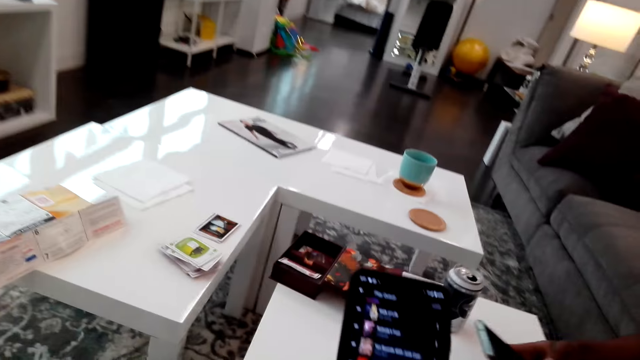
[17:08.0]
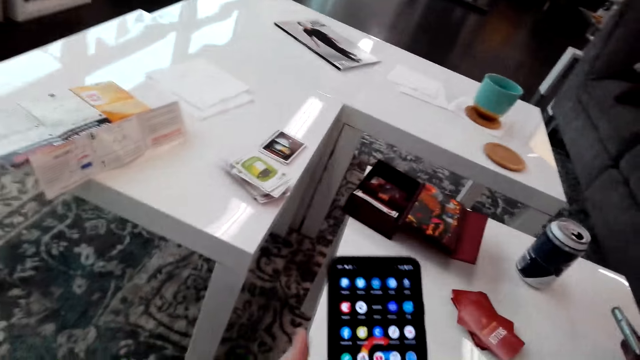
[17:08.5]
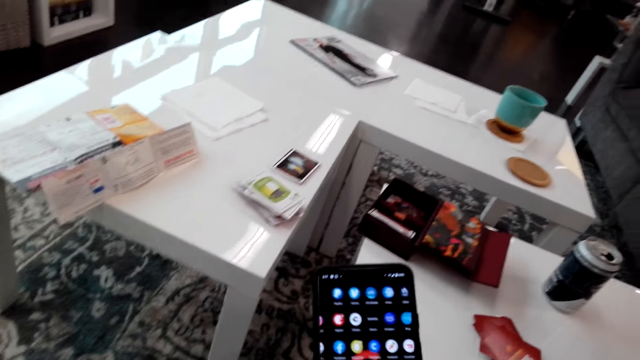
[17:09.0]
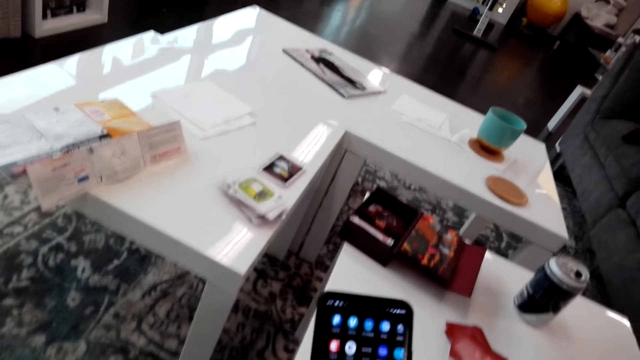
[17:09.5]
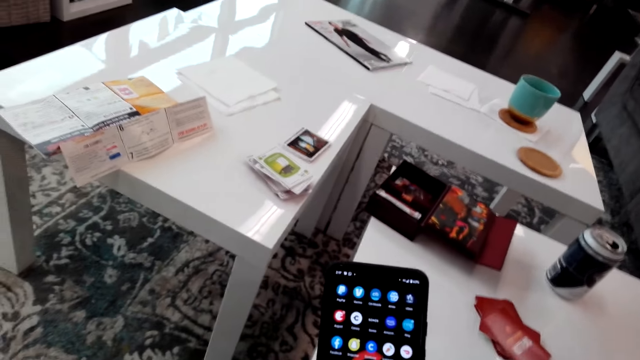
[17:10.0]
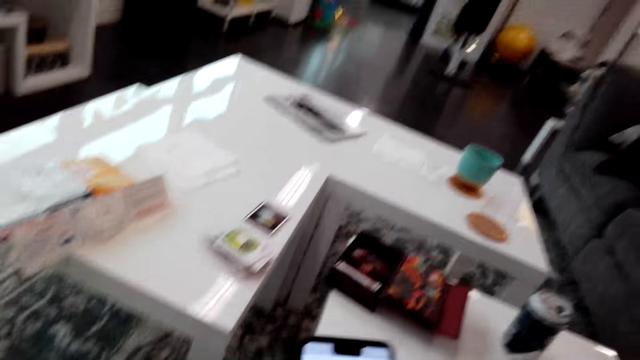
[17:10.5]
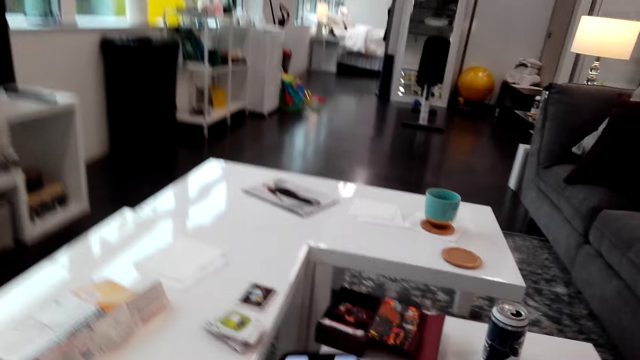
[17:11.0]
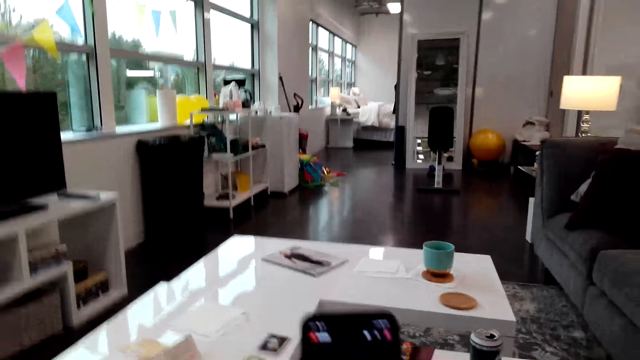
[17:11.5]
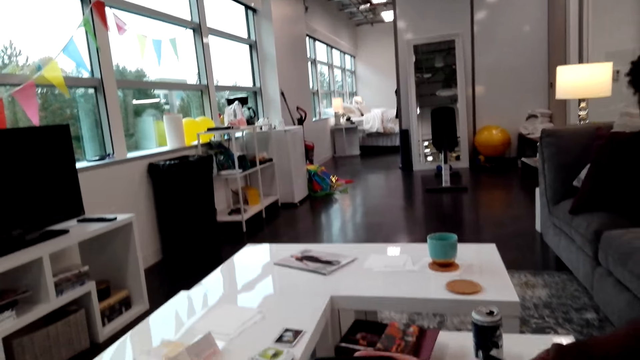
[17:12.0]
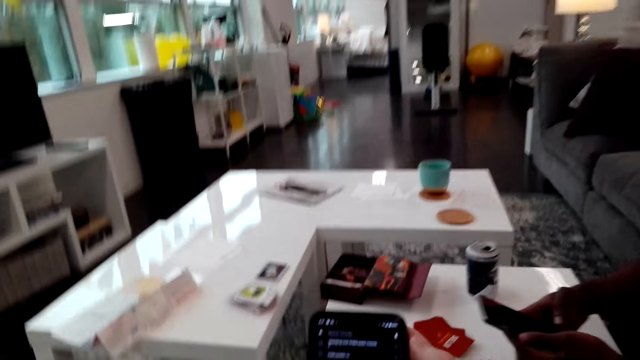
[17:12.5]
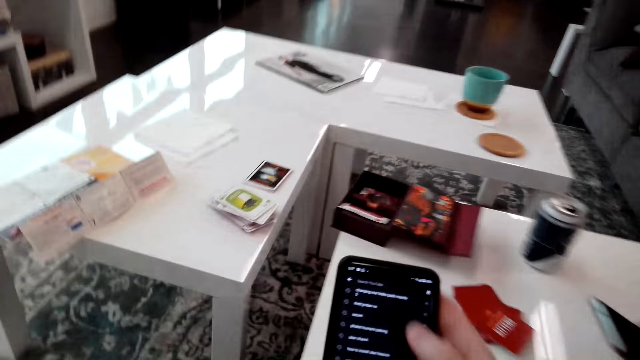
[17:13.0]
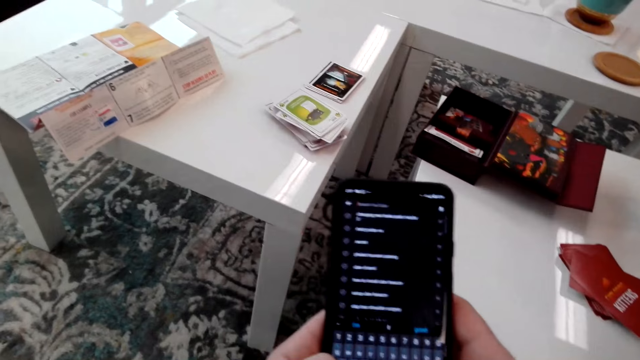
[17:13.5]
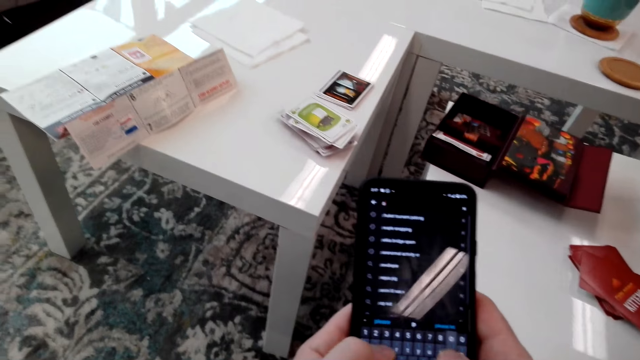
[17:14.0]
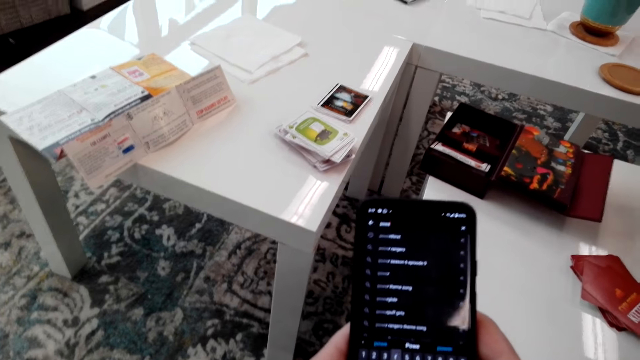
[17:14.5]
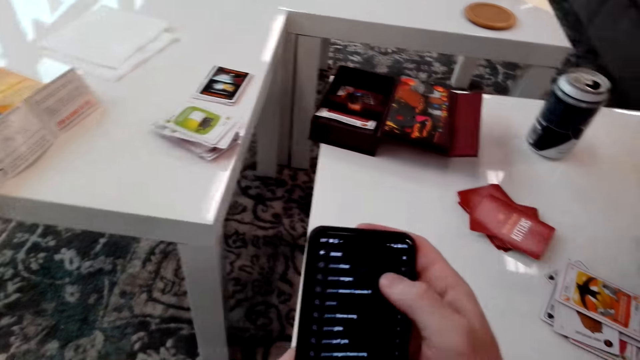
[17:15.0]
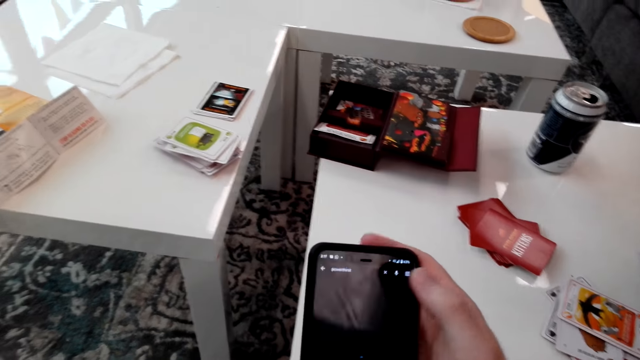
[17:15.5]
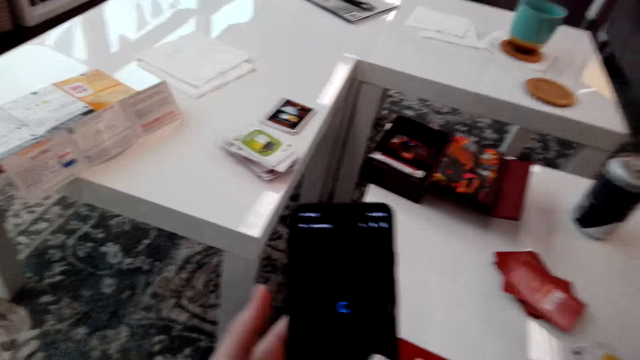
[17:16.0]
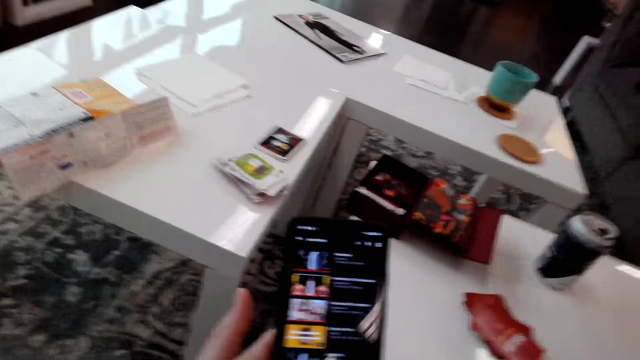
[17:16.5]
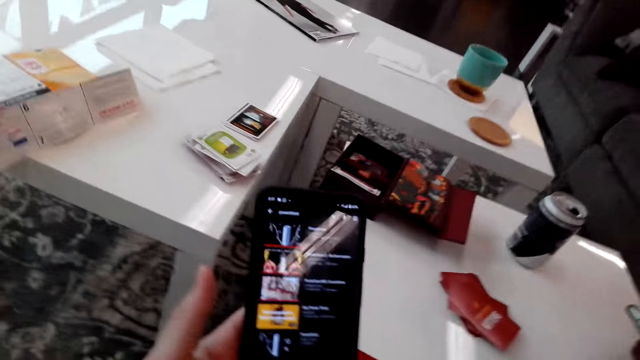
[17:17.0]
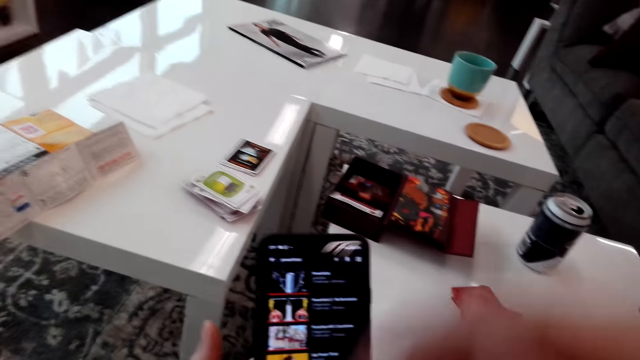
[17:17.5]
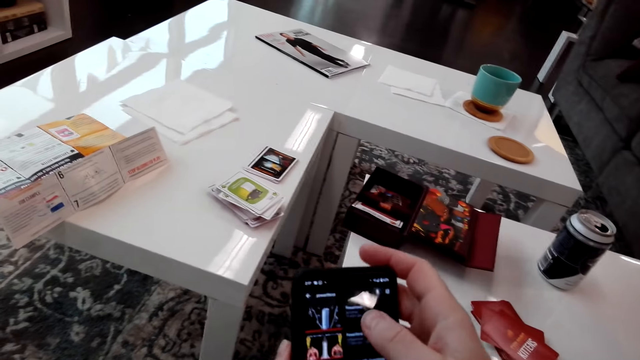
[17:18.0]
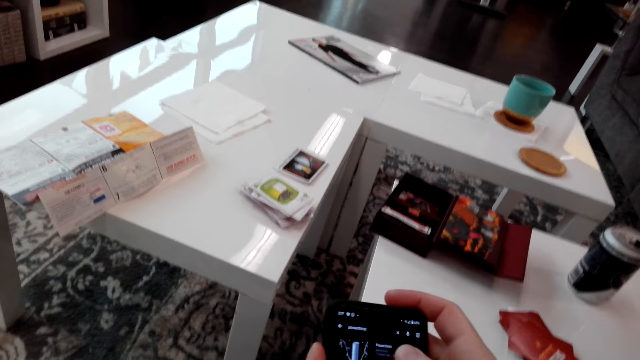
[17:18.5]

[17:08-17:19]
A man uses a phone.

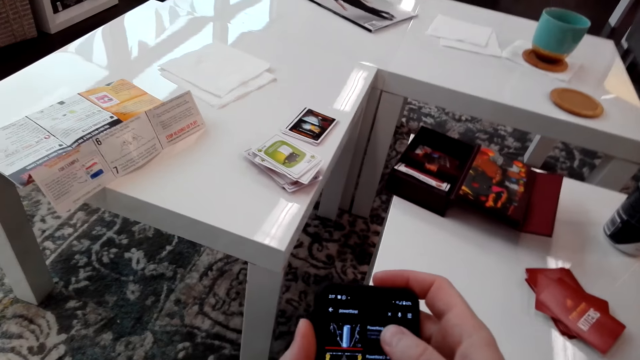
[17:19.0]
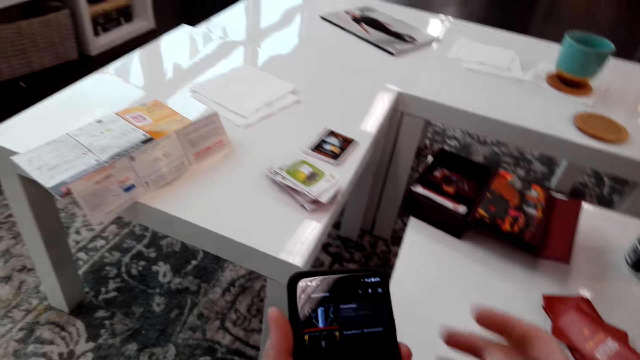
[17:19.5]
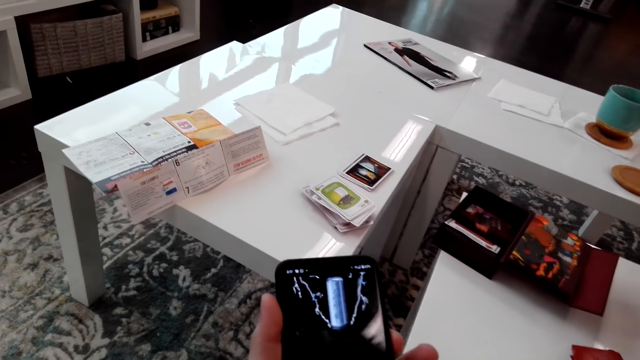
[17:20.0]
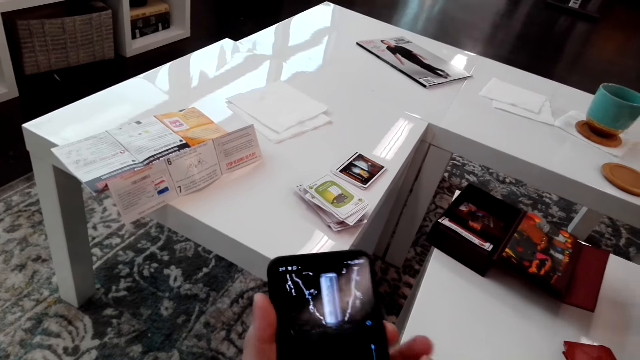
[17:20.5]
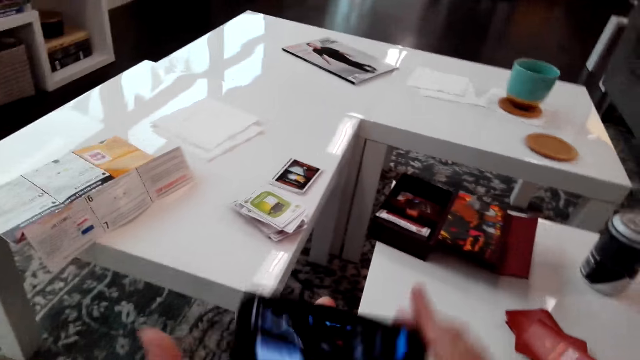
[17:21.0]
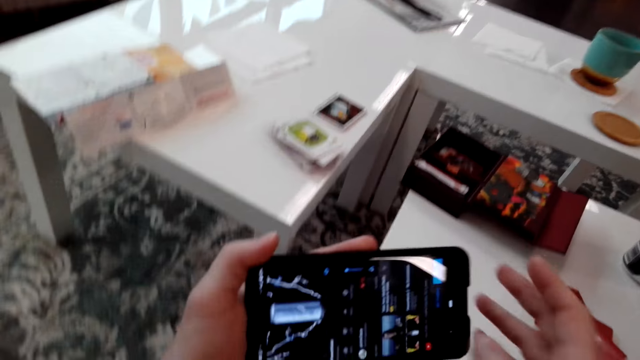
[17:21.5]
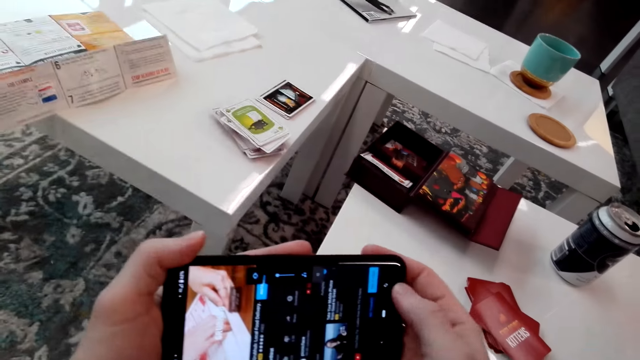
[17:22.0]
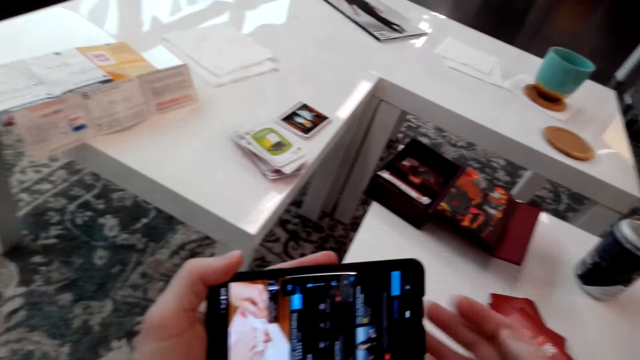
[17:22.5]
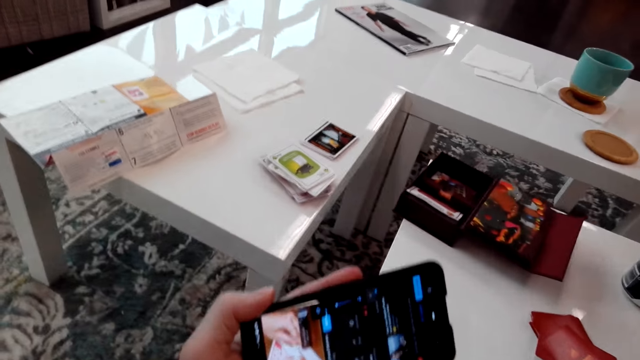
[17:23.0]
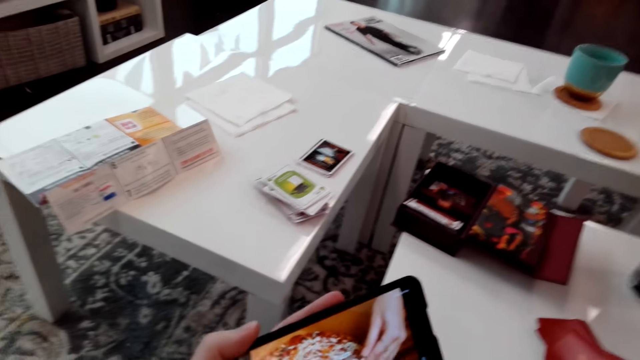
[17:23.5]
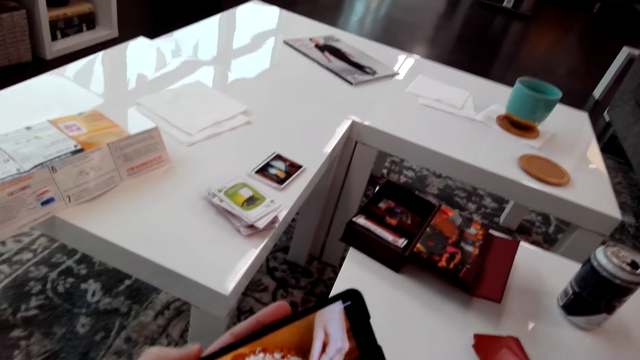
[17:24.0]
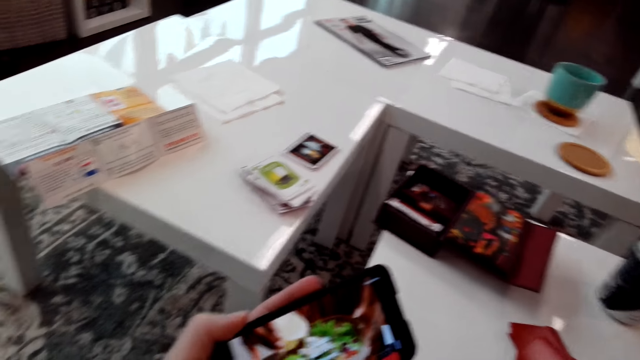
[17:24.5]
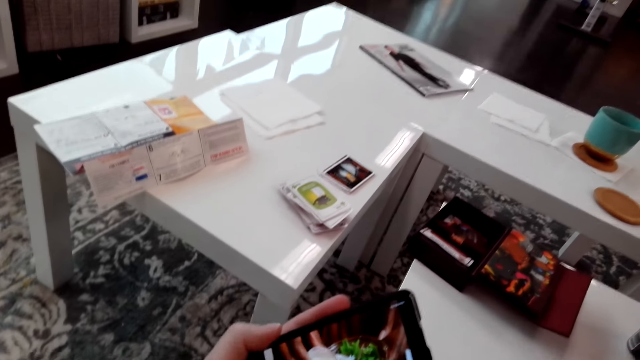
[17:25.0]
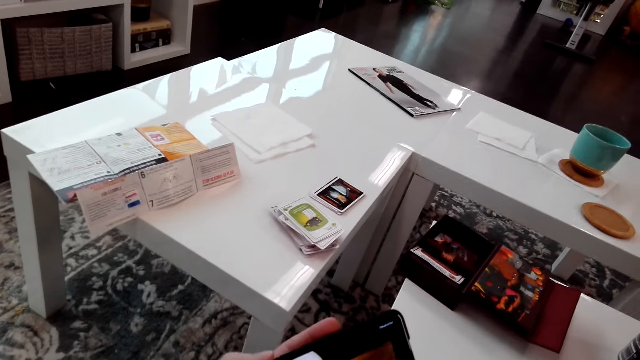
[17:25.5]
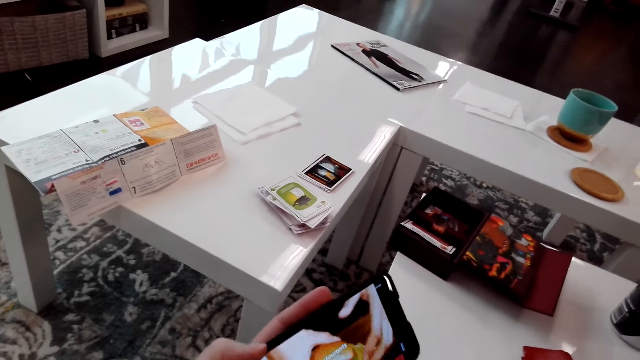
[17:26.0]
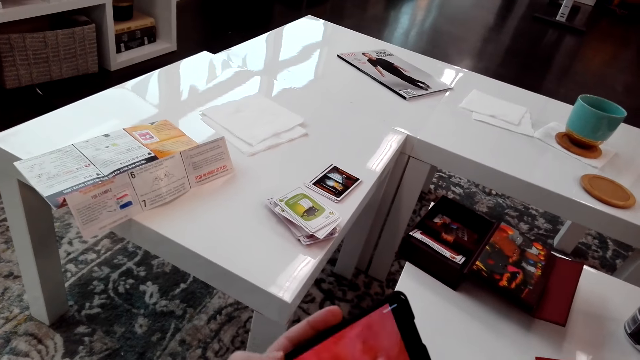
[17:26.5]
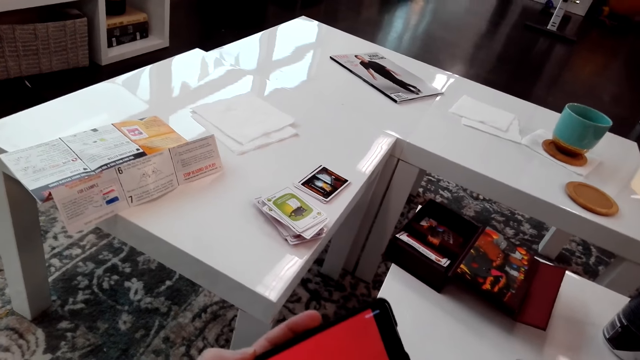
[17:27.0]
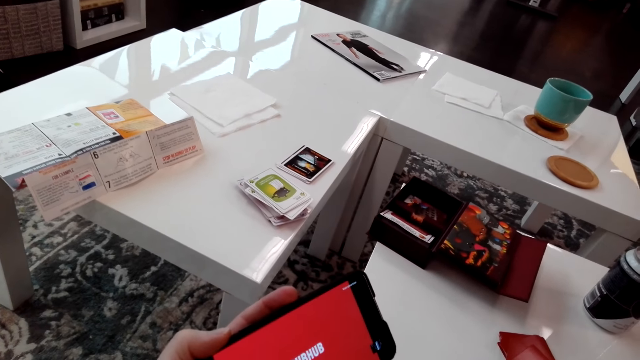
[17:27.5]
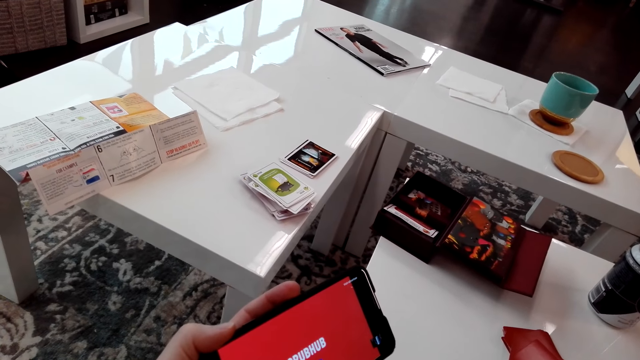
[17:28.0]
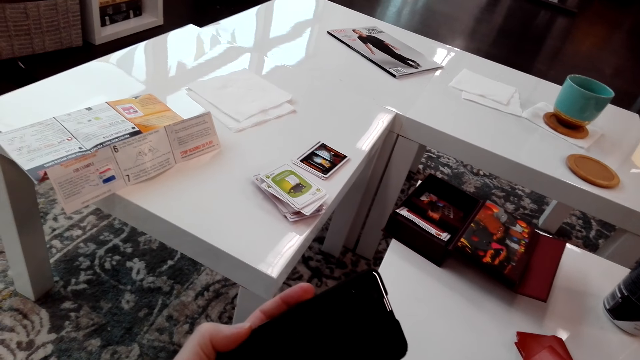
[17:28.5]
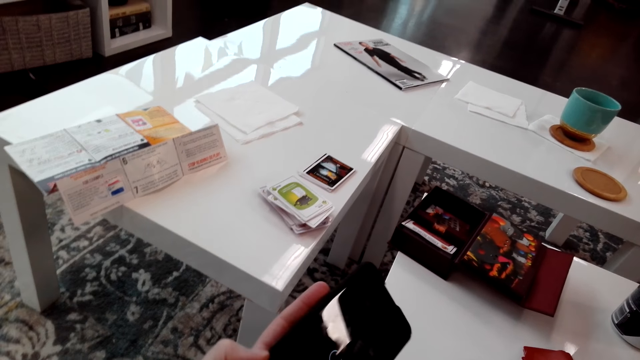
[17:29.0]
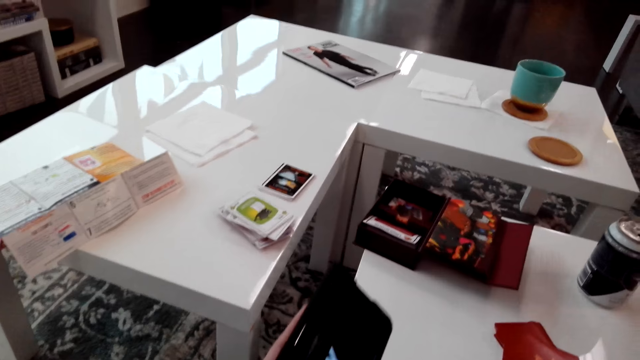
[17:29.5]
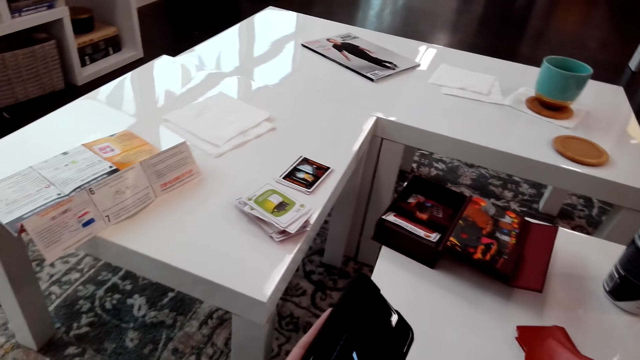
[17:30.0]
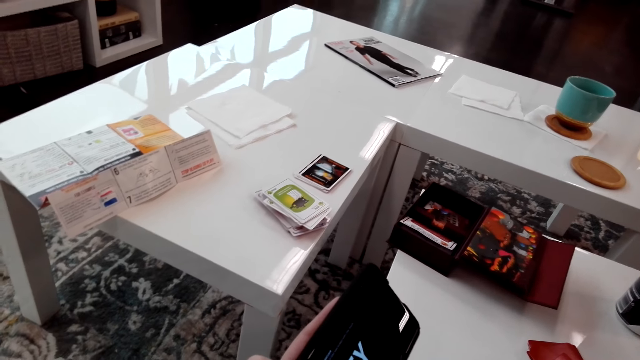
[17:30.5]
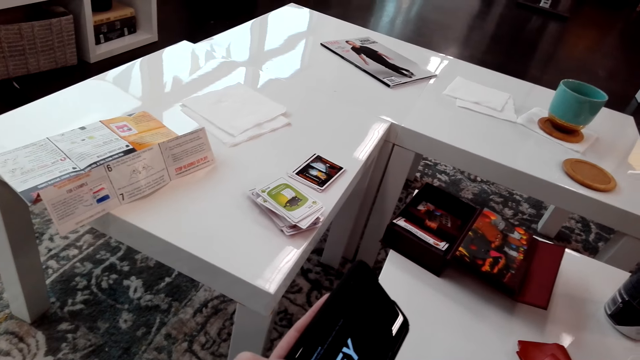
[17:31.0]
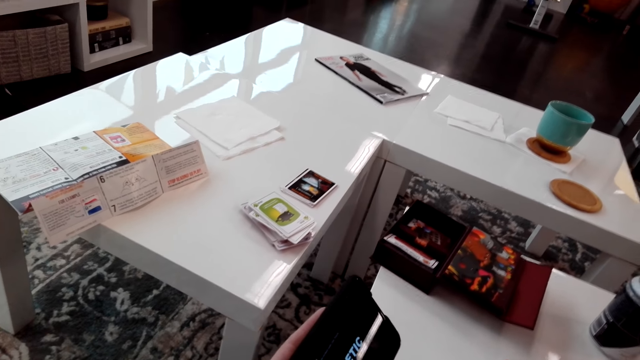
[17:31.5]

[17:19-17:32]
The camera wearer turns the phone. They look at the phone.
